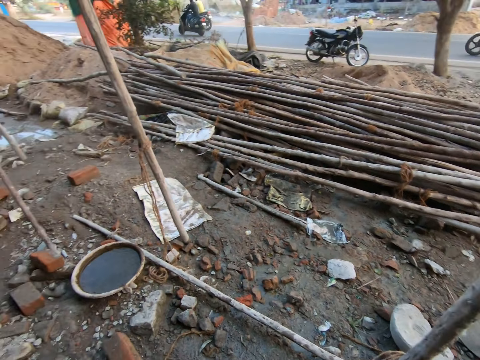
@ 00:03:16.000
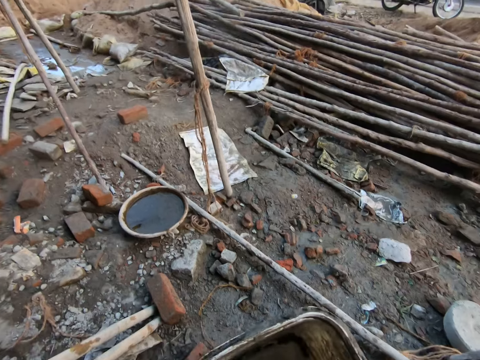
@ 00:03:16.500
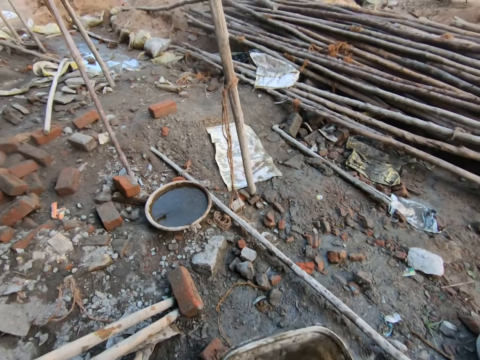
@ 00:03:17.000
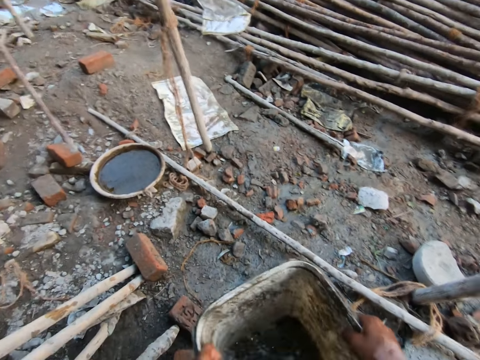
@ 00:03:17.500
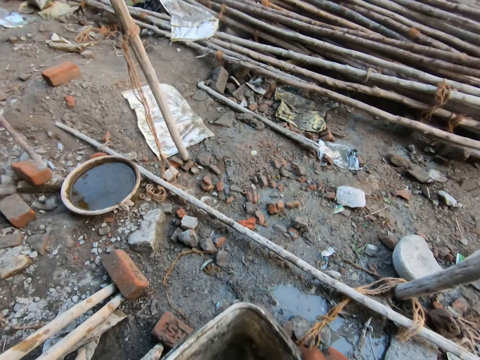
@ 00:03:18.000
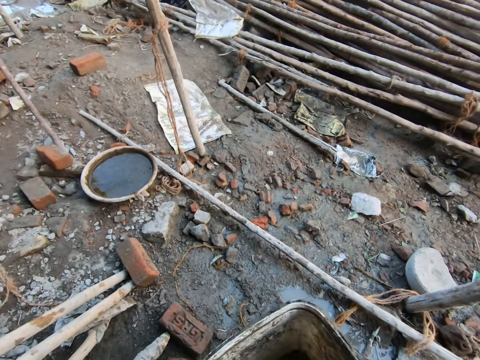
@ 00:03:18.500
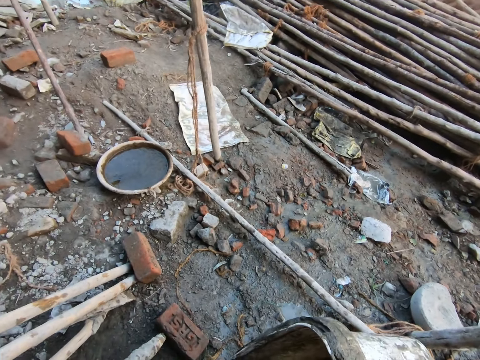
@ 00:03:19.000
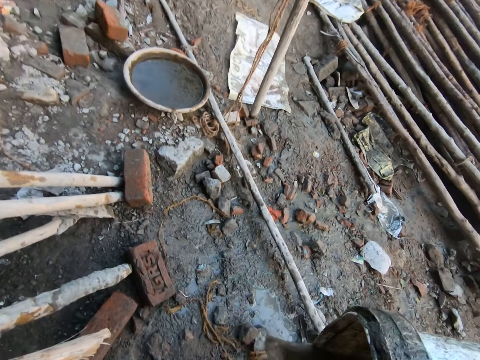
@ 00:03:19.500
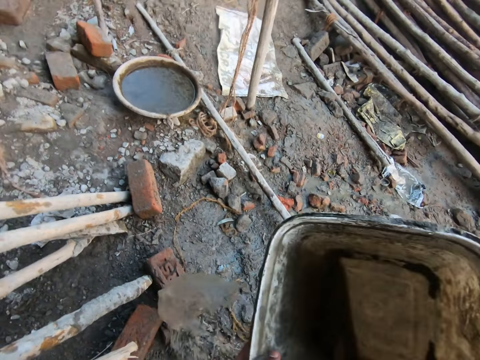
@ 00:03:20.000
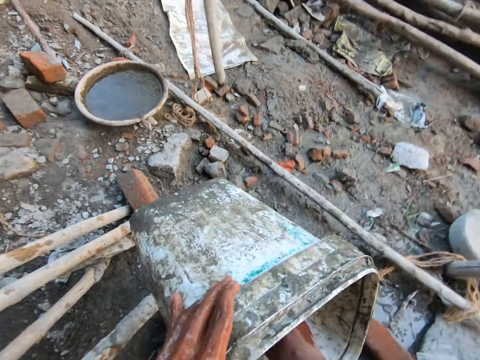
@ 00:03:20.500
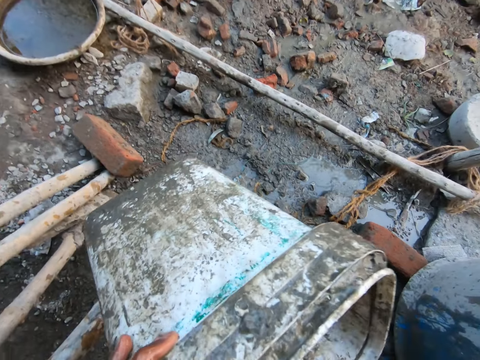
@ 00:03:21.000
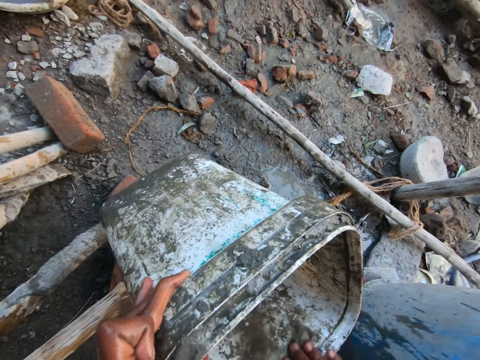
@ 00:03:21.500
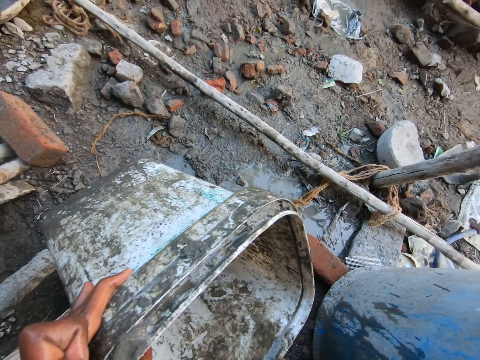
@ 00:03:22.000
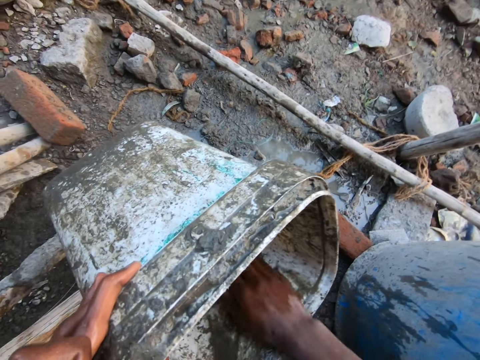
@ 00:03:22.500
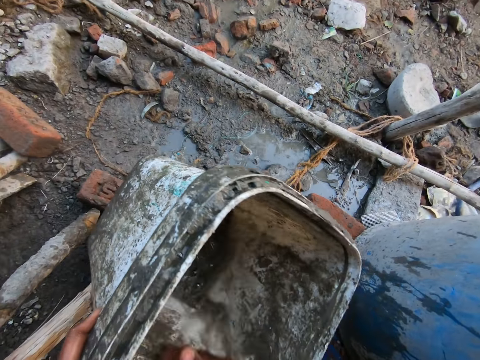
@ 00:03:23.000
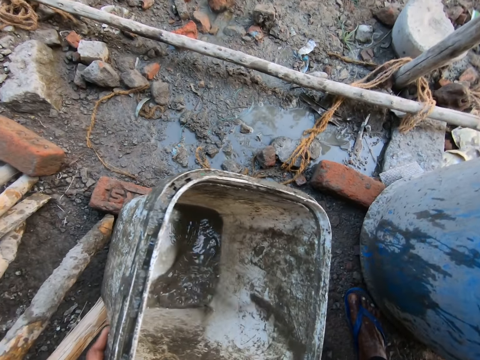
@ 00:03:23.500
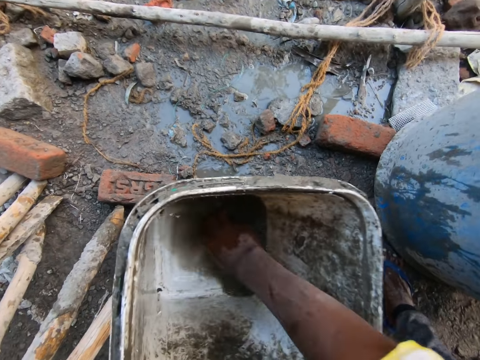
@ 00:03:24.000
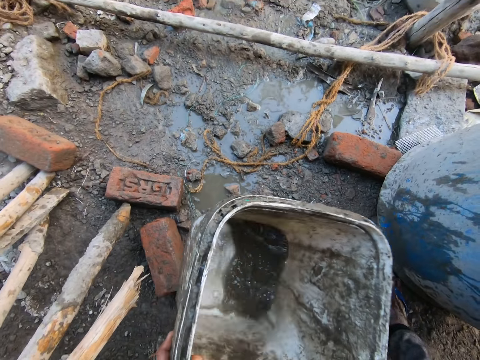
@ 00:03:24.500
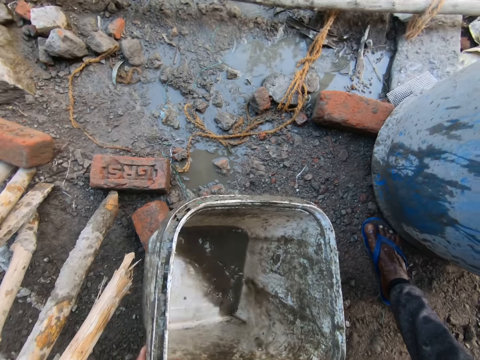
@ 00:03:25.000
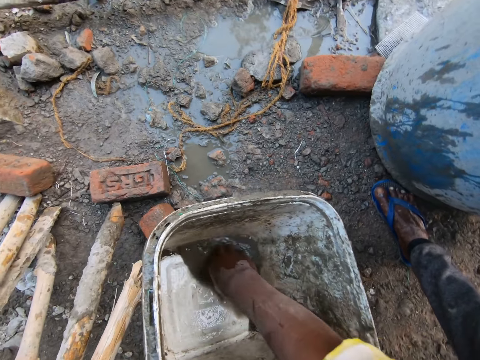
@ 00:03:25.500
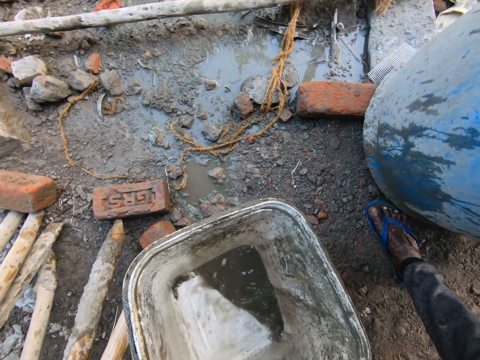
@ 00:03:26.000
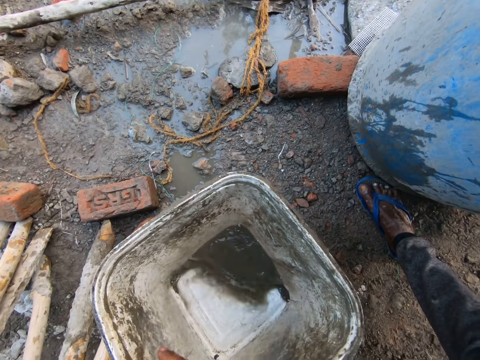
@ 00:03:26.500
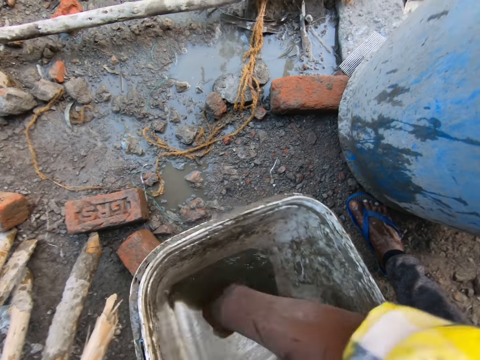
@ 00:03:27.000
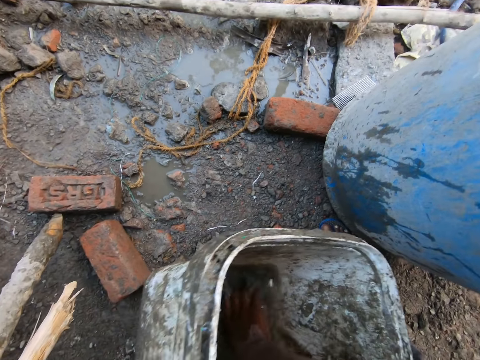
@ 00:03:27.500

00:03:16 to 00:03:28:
The camera wearer rinses the bucket in both hands with water. He shakes the water on the bucket. He pours the water from the bucket on the ground with his right hand. He holds the bucket with his left hand. He rinses the bucket in his left hand with his right hand.

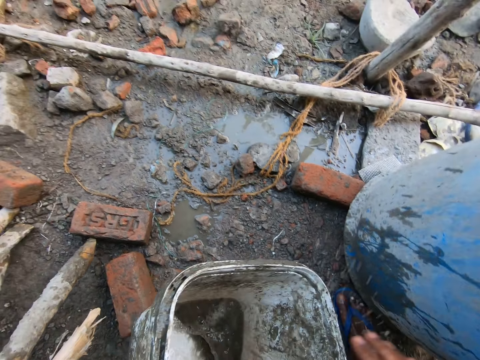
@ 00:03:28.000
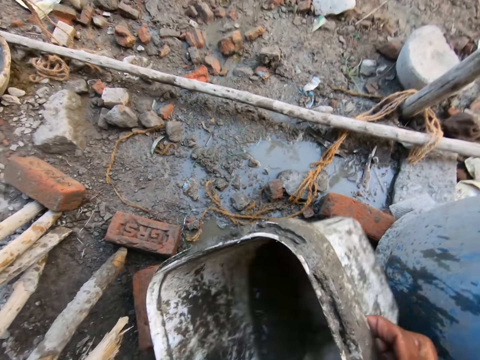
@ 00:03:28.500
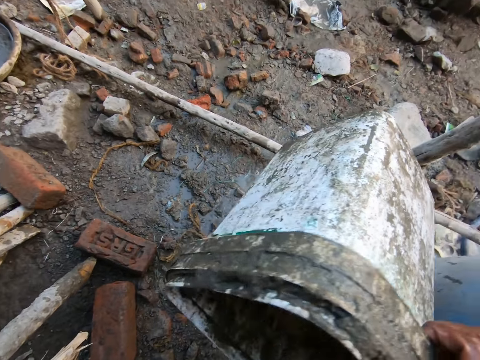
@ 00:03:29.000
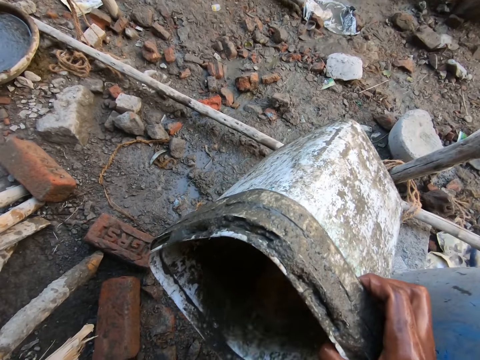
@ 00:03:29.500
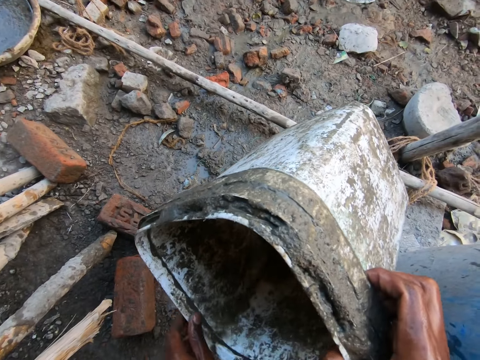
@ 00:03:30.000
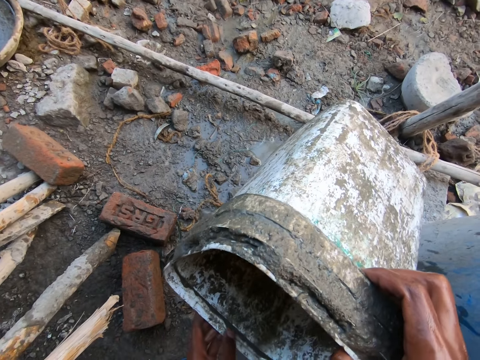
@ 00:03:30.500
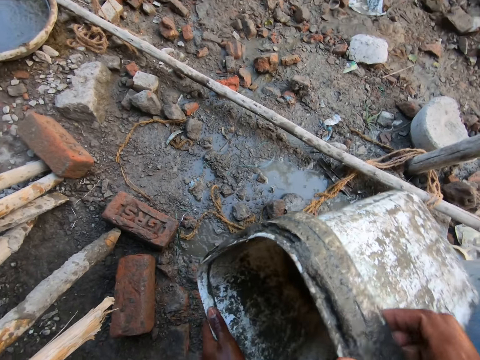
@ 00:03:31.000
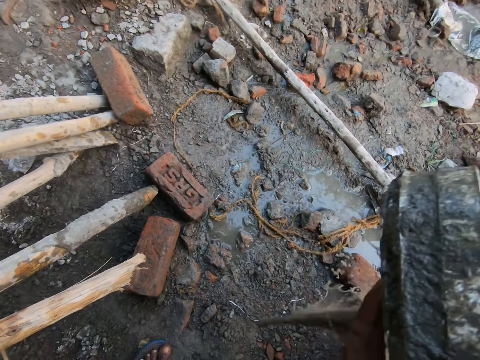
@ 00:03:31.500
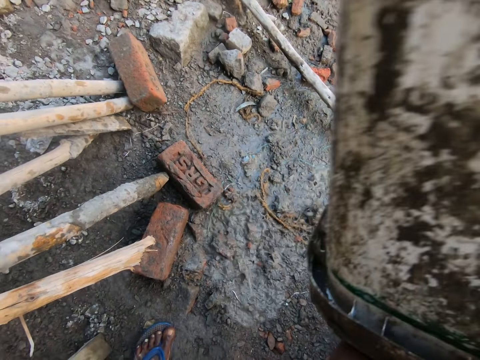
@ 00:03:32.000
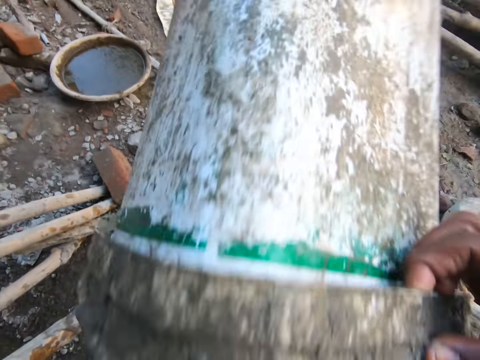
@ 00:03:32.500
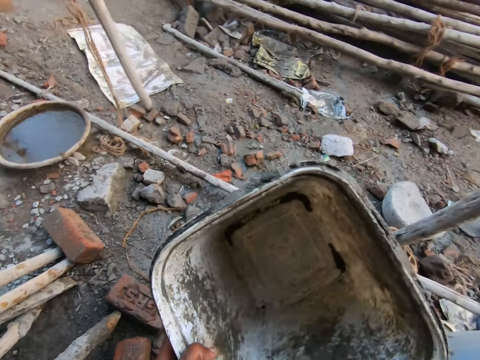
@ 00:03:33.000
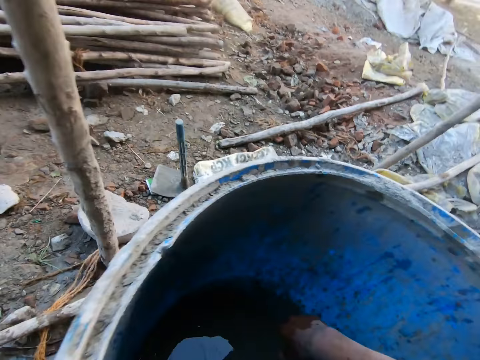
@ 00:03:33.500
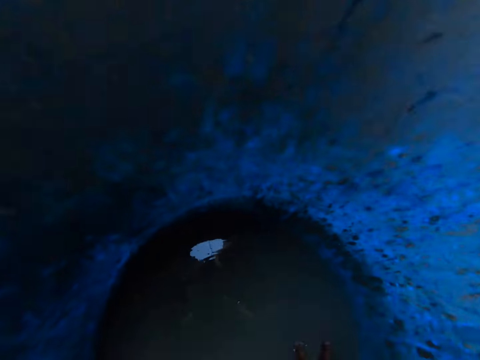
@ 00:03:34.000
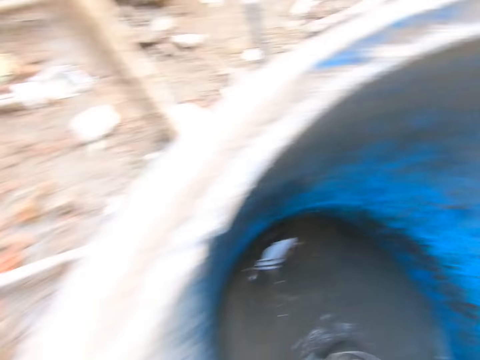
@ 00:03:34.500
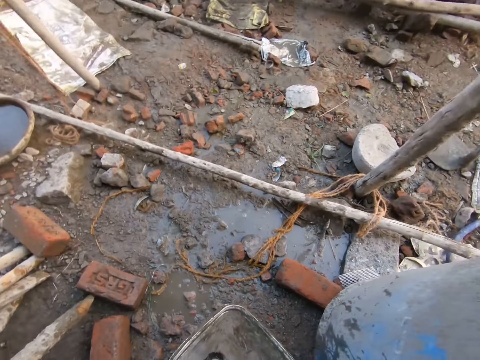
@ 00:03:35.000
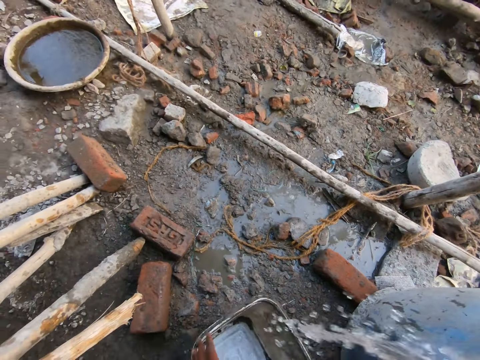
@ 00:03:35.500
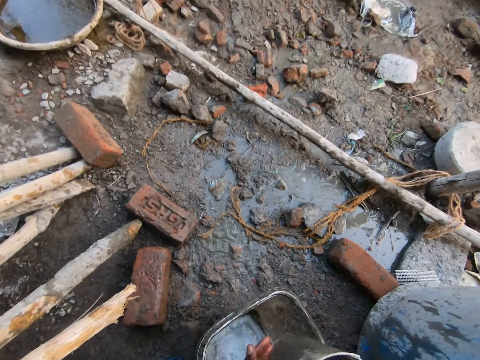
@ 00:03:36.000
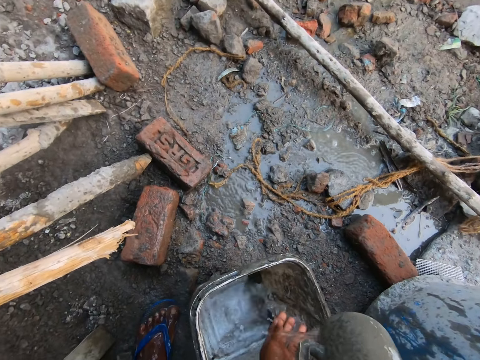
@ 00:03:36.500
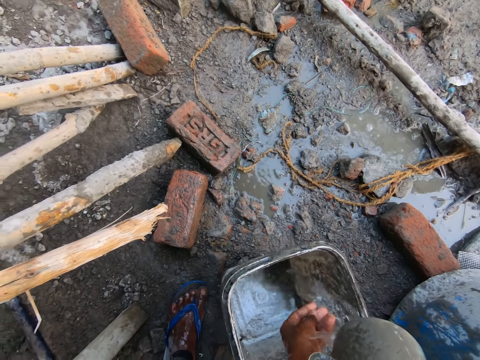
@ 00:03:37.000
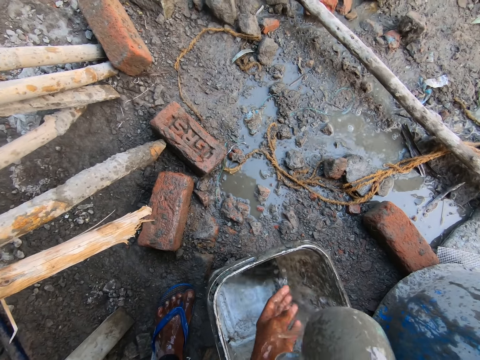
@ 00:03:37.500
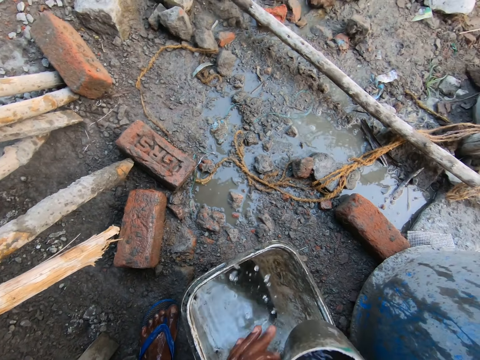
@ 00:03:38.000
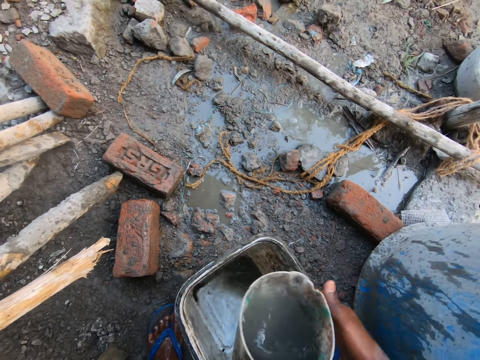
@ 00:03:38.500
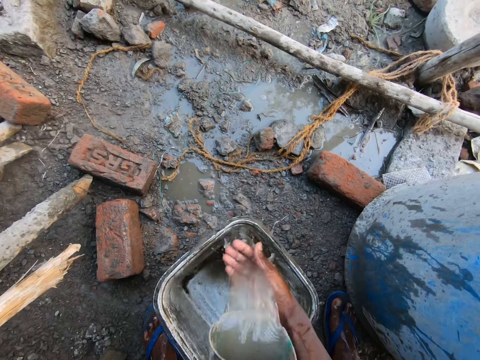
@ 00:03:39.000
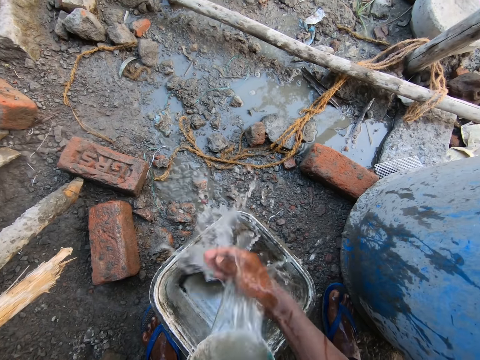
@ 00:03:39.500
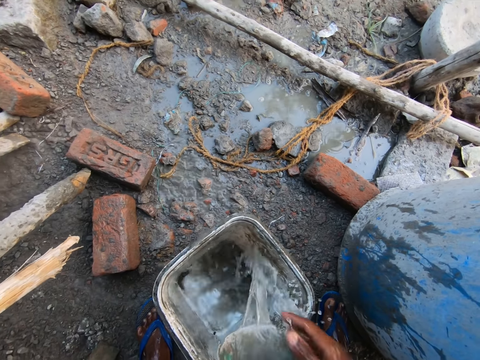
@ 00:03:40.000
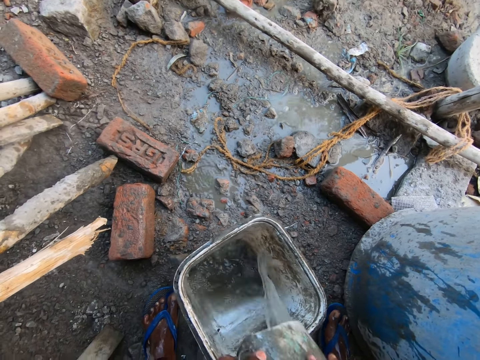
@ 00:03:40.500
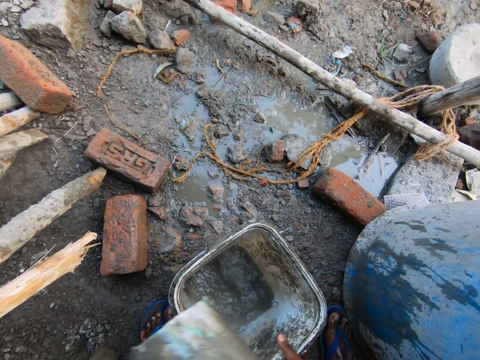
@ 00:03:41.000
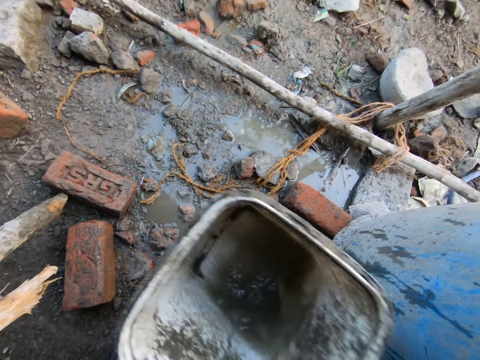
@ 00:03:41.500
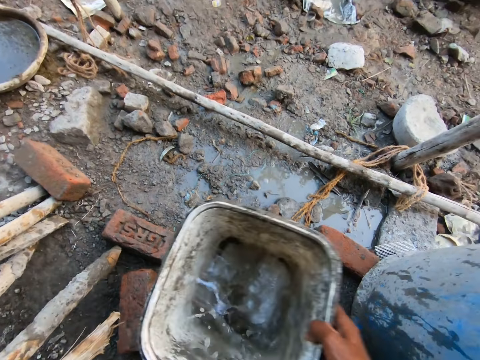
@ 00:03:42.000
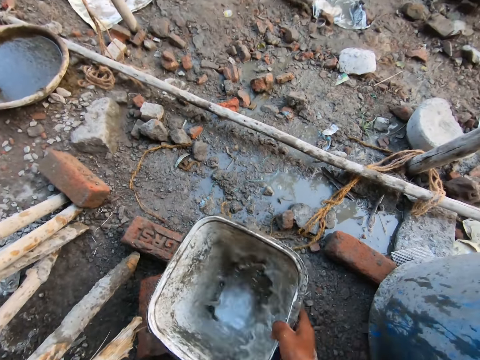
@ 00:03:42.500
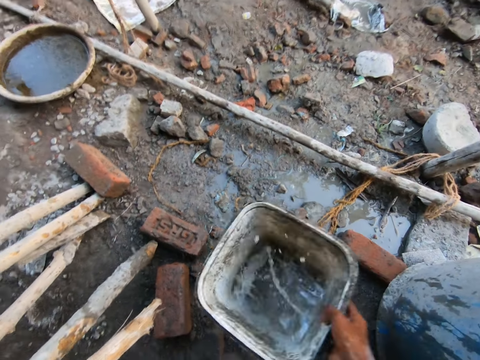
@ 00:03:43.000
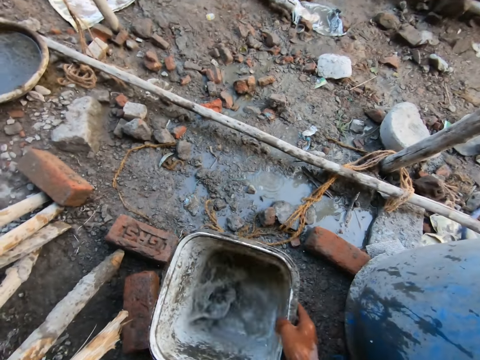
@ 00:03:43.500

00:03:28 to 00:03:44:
The camera wearer holds the bucket with his right hand. He rinses the bucket in his right hand with his left hand. He pours the water from the bucket on the ground with both hands. He dips his right hand in the drum on the ground. He scoops water from the drum with the plastic jug in his right hand. He rinses his left hand with water from the jug in his right hand. He passes the jug from his right hand to his left hand. He rinses his right hand with water from the jug in his left hand. He pours water in the bucket from the jug in his left hand. He picks the bucket from the ground with his right hand. He rinses the bucket with his right hand. He shakes the water on the bucket.
